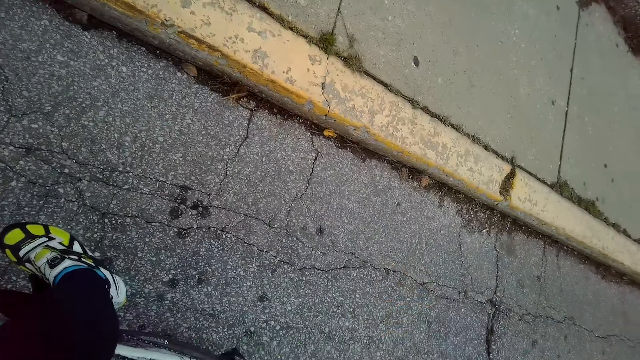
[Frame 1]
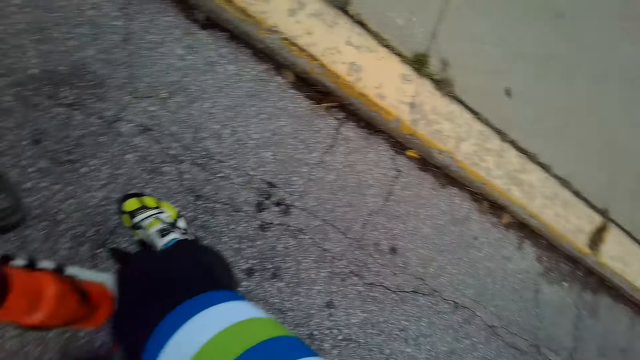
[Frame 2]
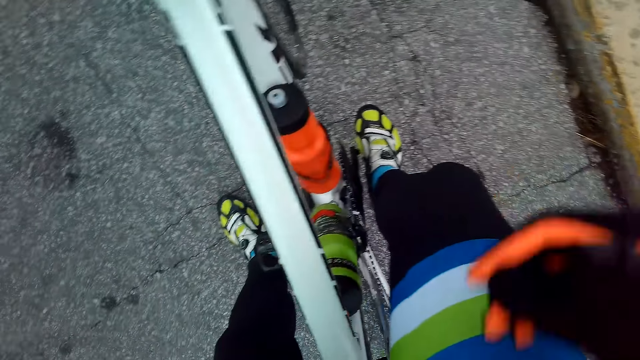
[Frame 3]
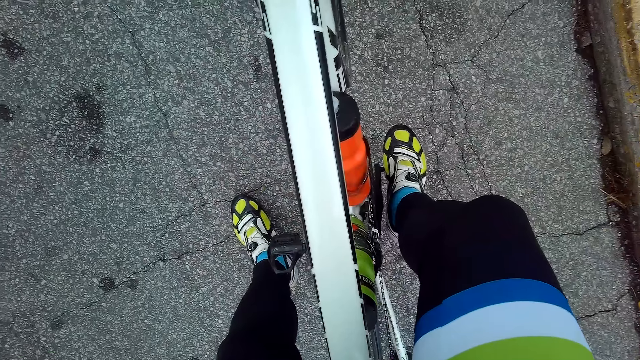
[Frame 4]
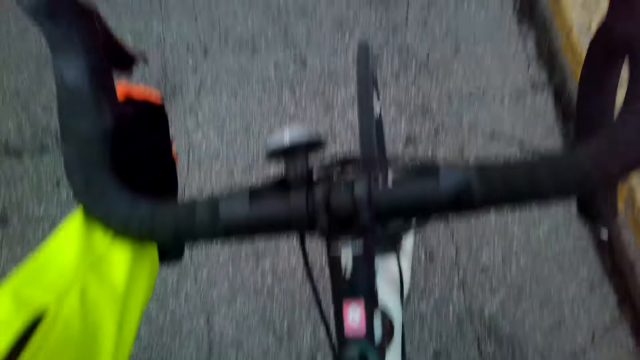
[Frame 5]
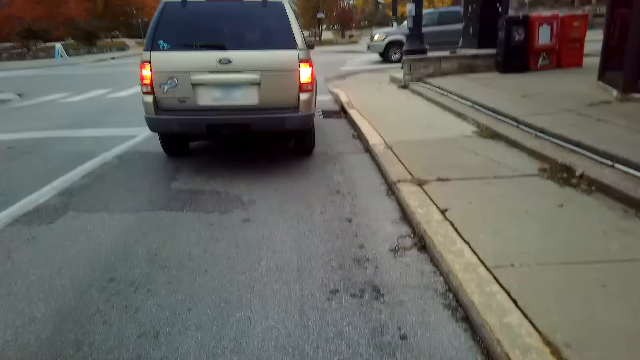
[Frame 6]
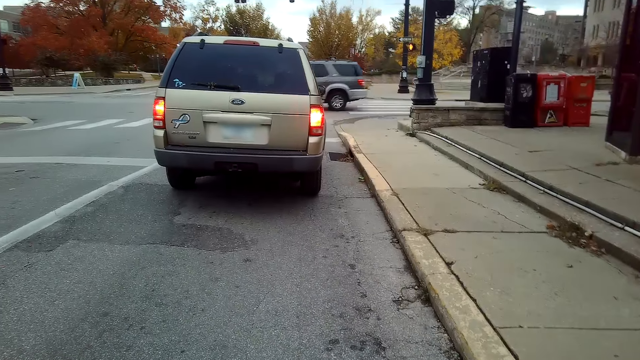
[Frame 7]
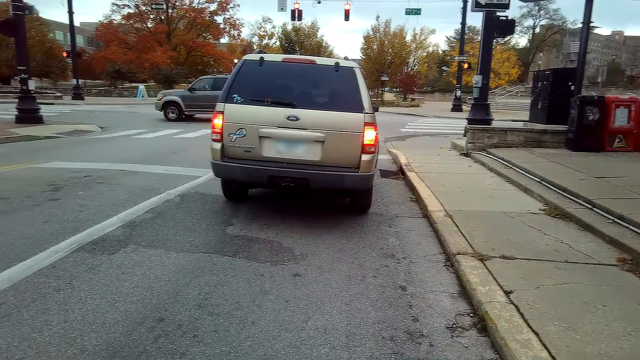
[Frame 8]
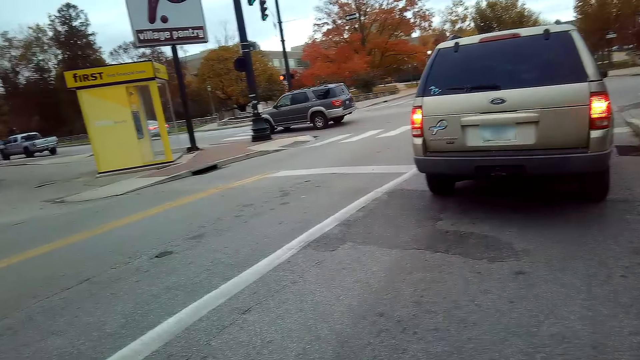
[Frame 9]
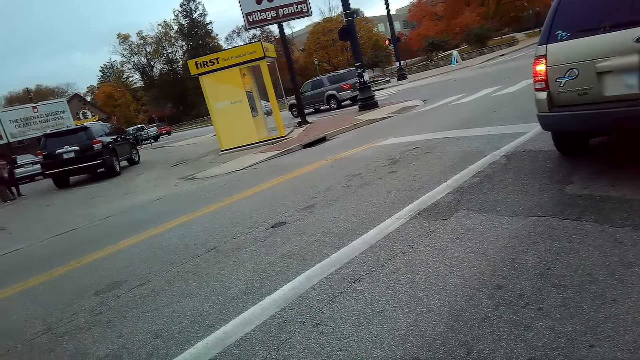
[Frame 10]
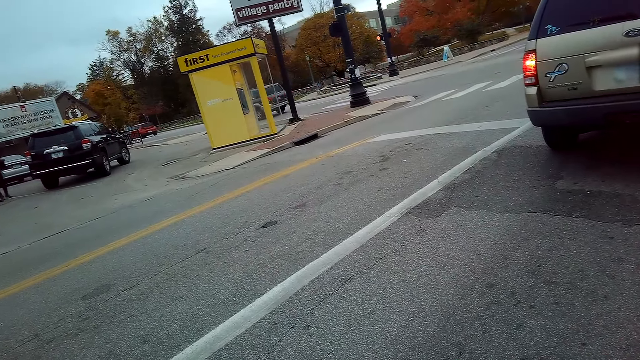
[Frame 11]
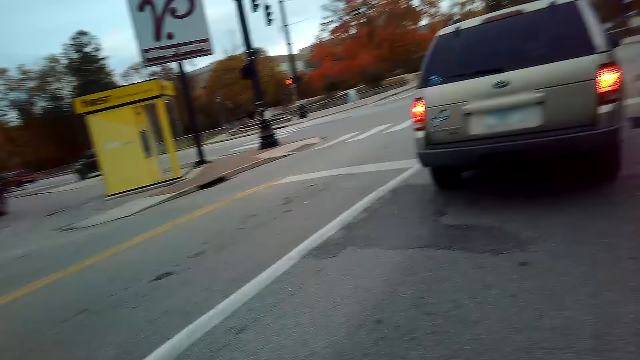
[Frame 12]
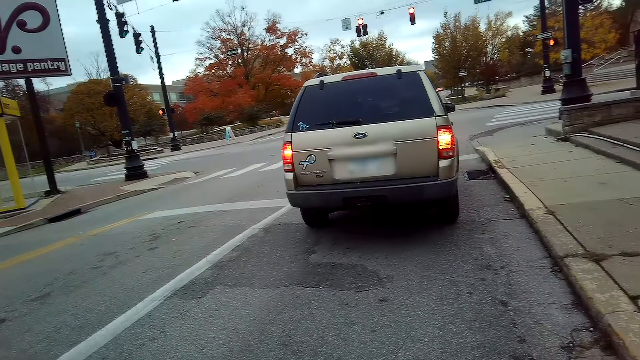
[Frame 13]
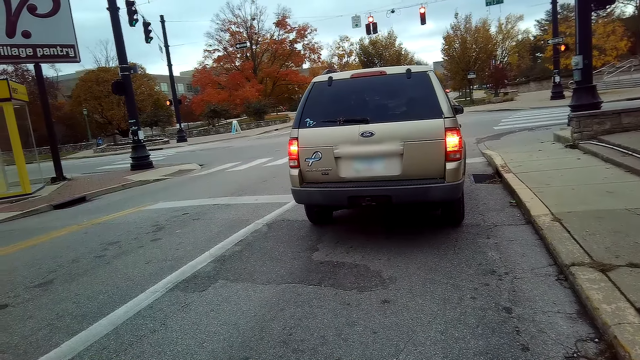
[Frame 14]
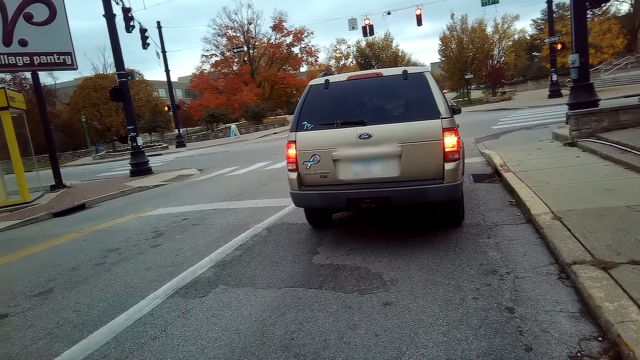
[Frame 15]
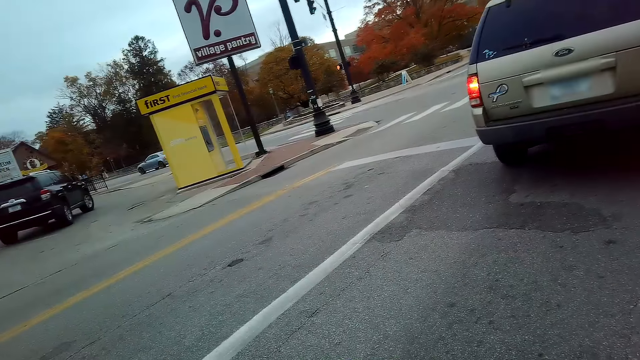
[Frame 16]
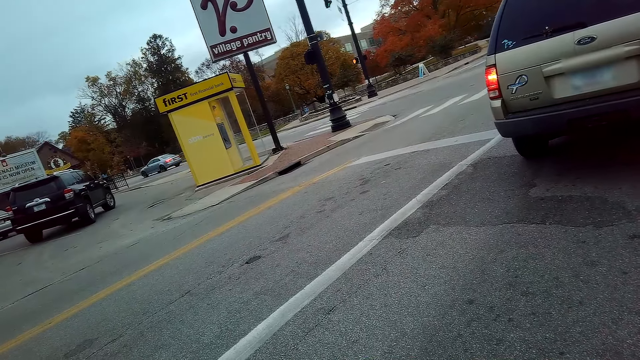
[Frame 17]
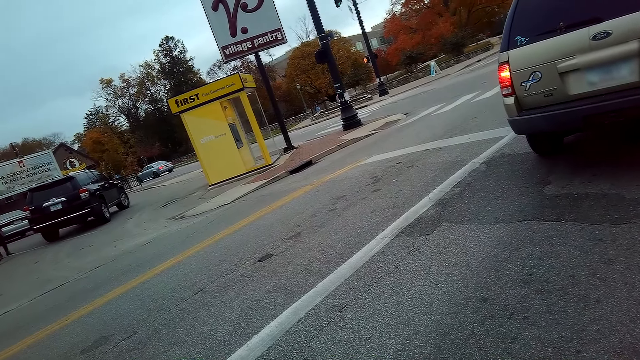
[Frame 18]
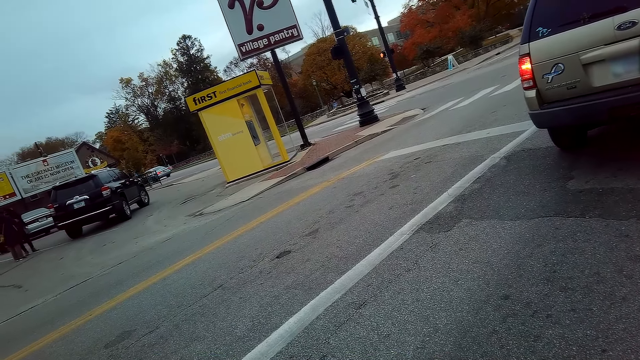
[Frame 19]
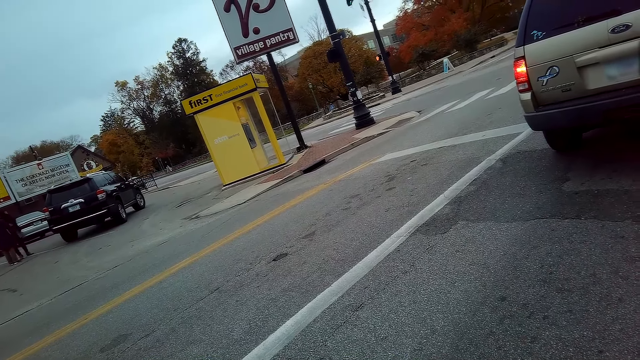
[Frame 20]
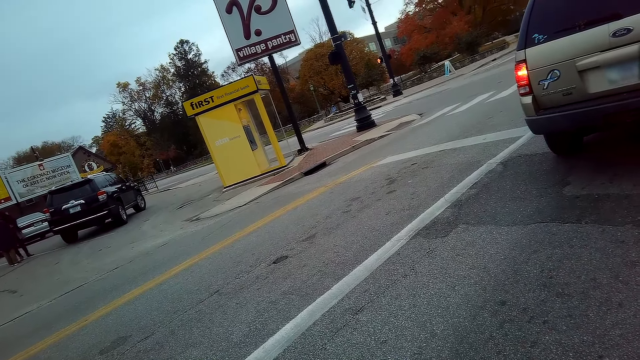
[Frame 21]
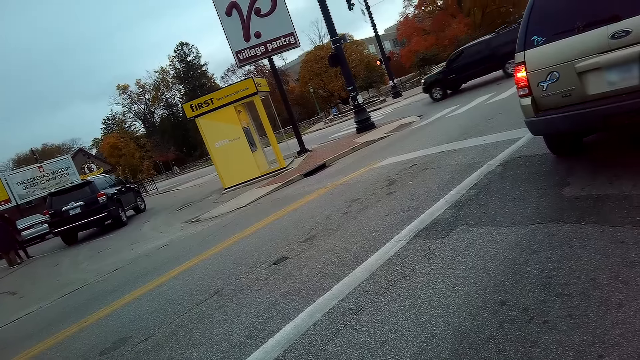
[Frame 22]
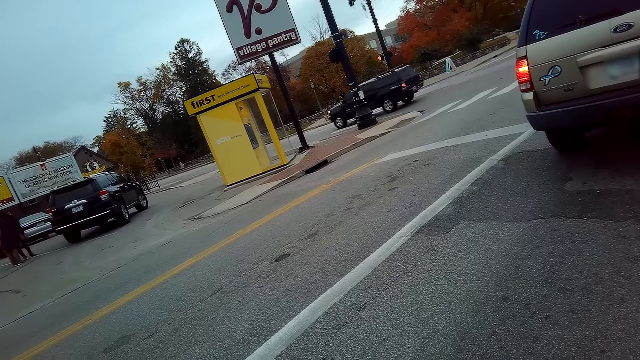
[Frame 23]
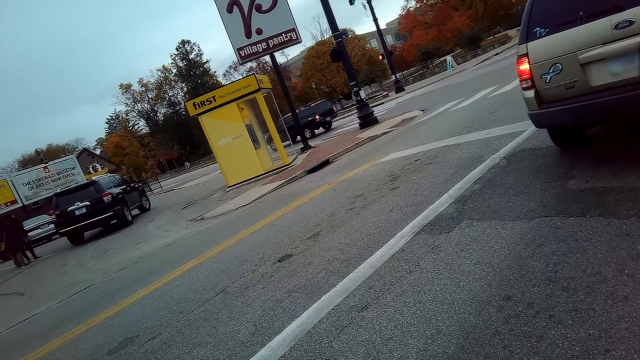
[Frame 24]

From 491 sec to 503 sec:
The camera wearer does a hand movement. They do a hand movement again. They stop the bicycle. They look around the road.

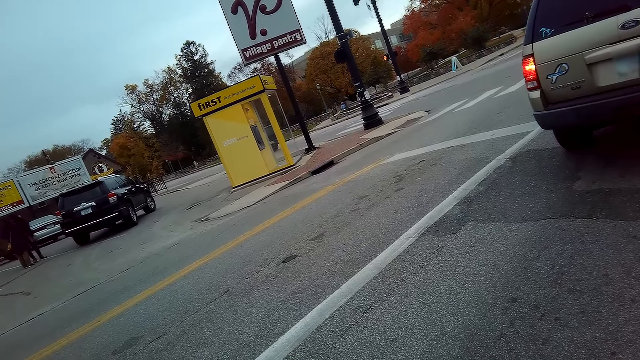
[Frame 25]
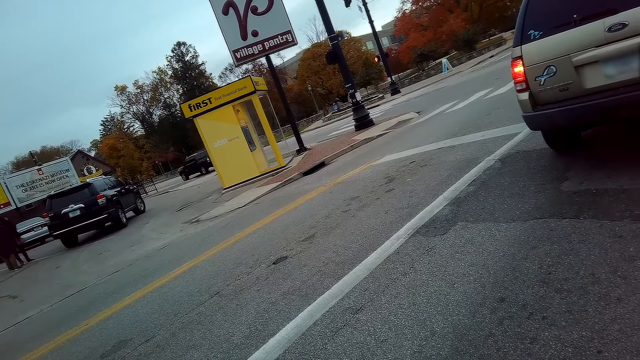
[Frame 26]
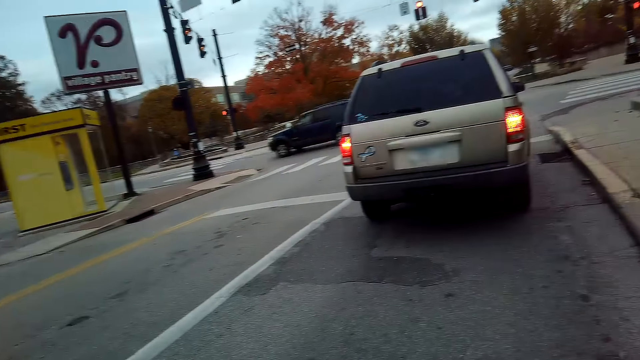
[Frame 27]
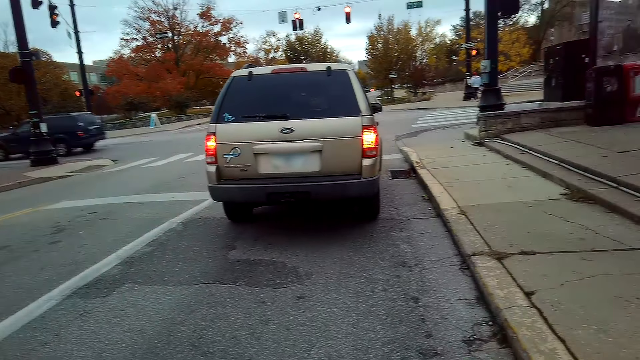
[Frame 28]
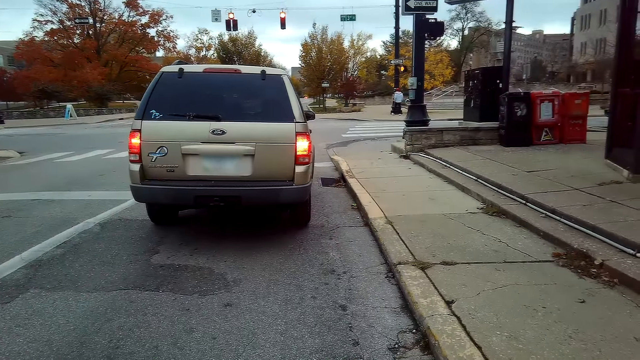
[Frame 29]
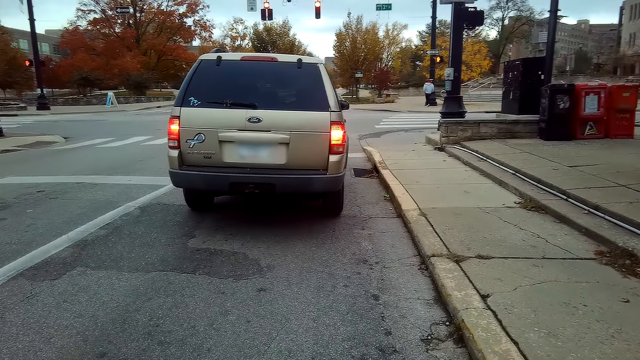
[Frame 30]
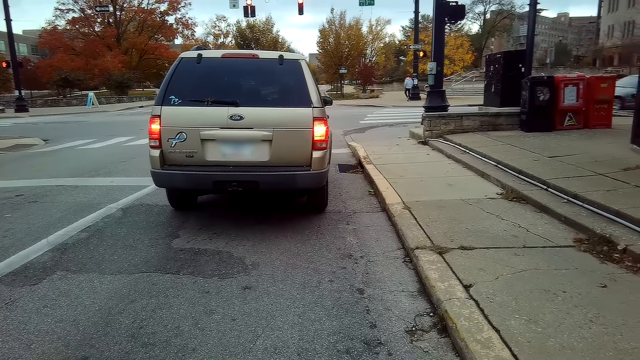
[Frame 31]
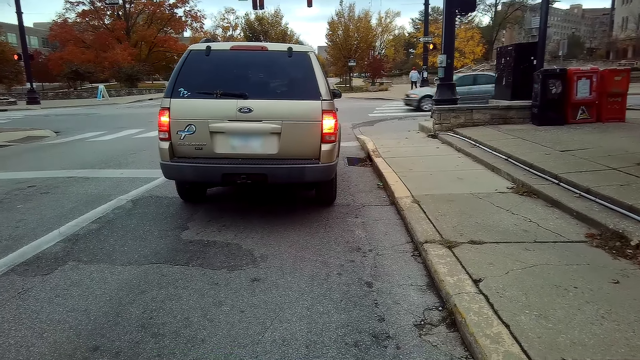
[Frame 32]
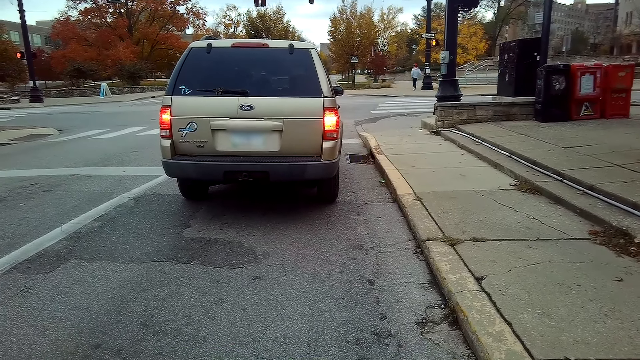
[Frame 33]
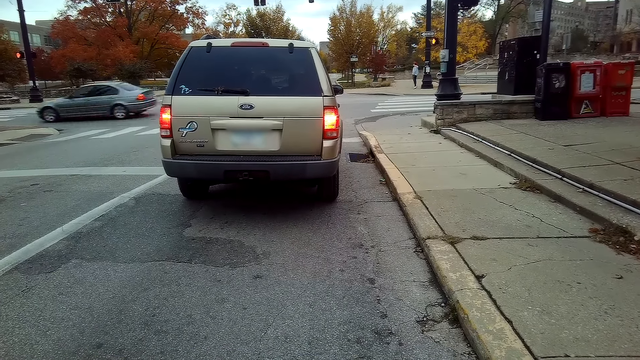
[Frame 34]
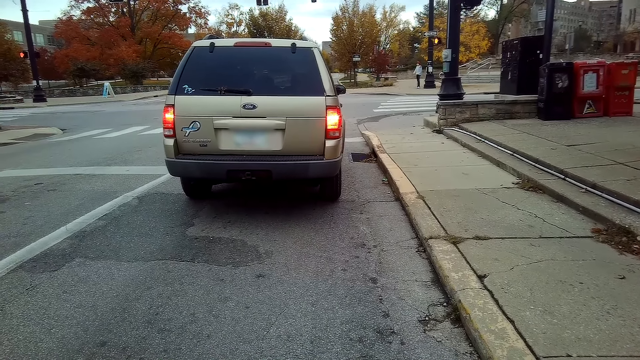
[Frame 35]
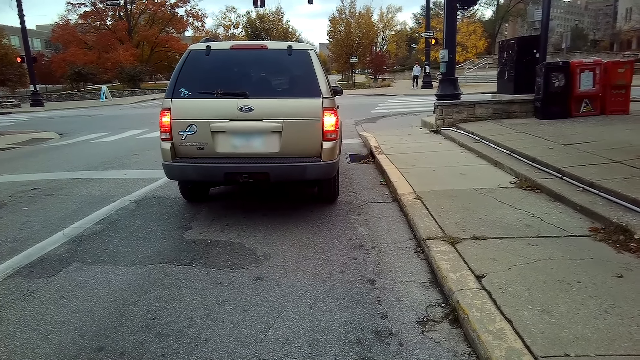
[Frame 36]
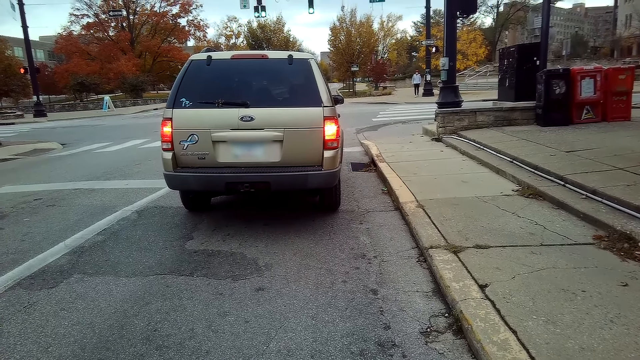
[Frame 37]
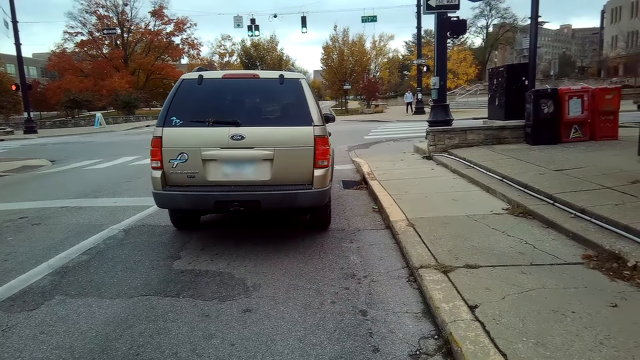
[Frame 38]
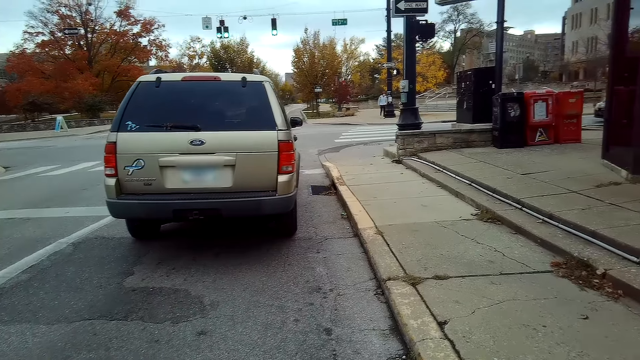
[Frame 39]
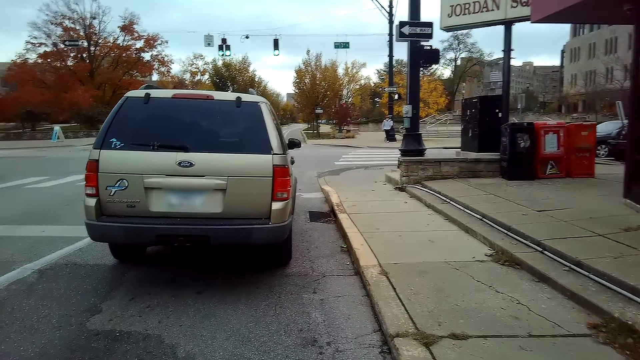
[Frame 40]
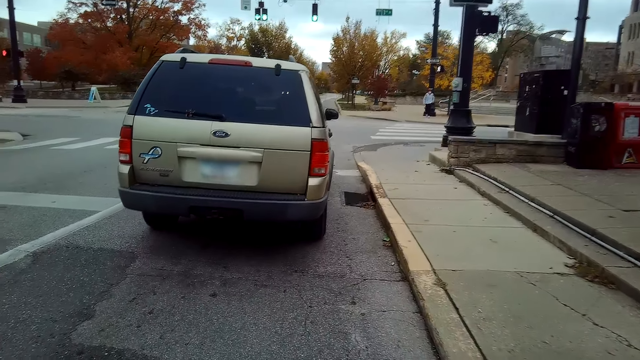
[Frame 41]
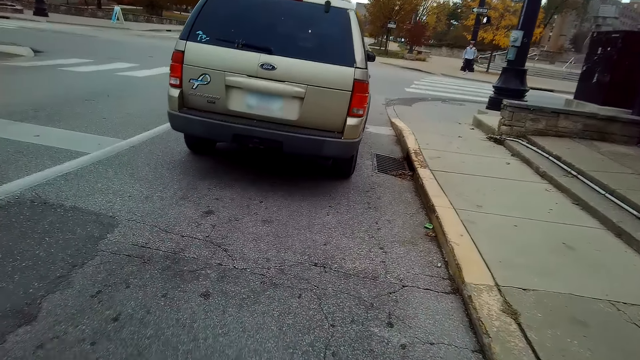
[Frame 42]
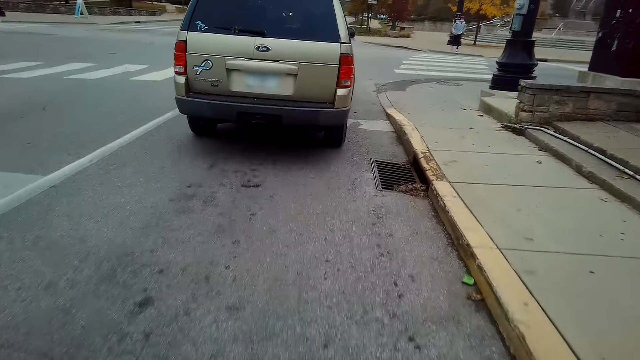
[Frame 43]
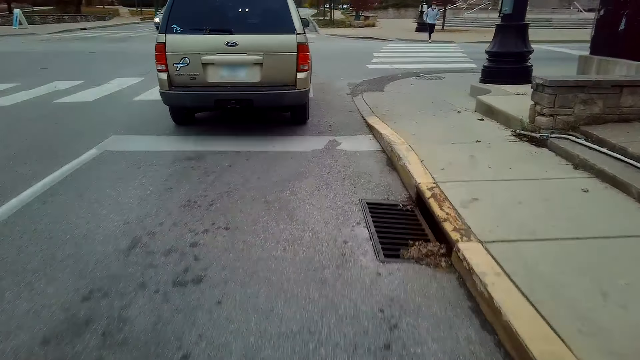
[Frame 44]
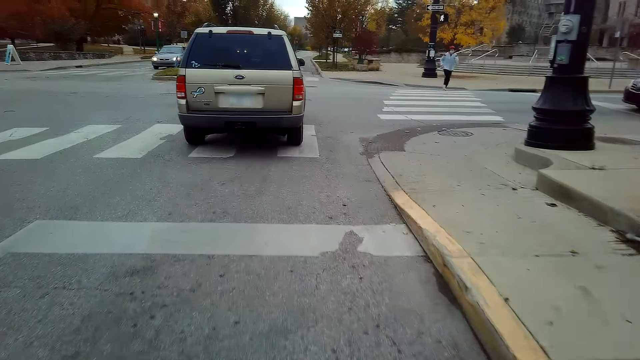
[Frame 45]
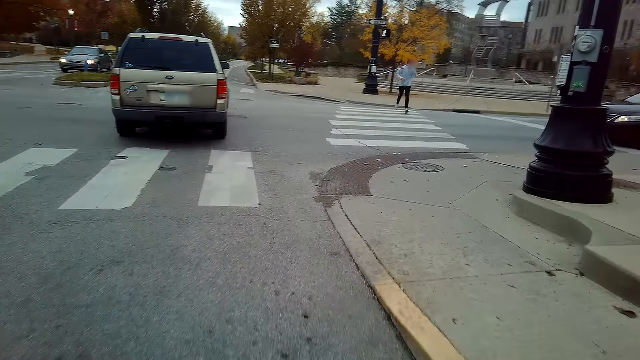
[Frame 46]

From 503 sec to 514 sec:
The camera wearer cycles on the road.
